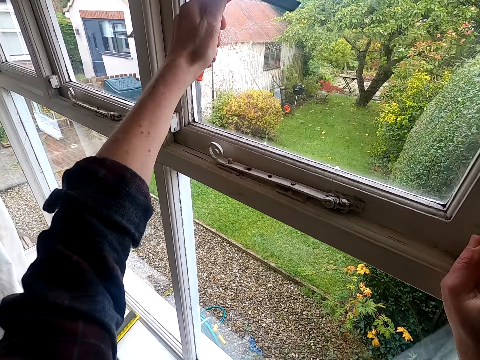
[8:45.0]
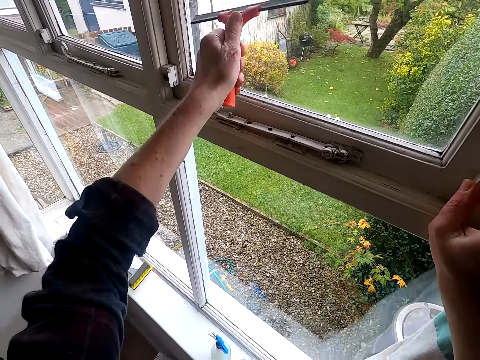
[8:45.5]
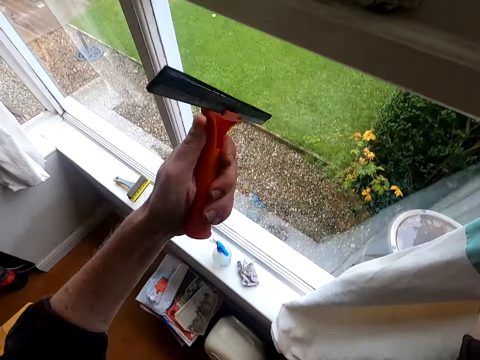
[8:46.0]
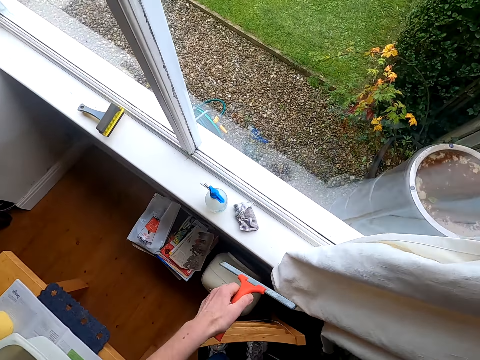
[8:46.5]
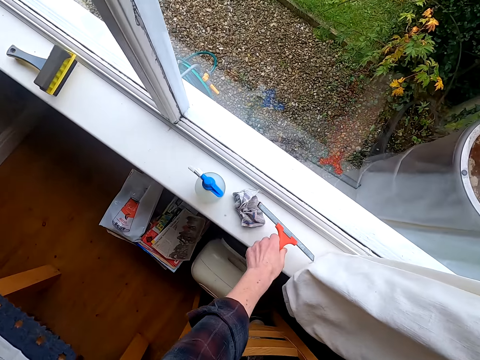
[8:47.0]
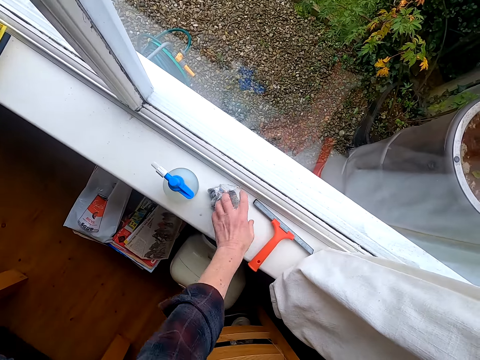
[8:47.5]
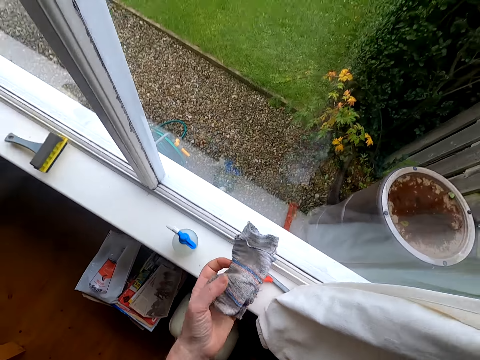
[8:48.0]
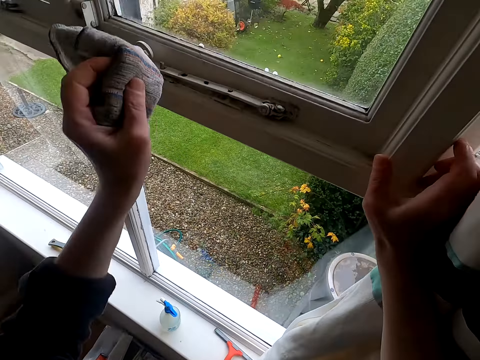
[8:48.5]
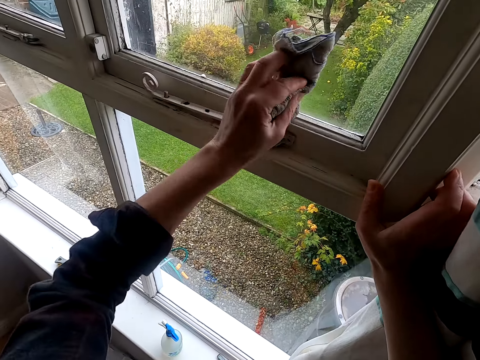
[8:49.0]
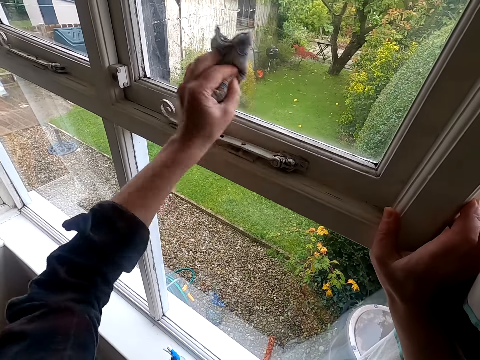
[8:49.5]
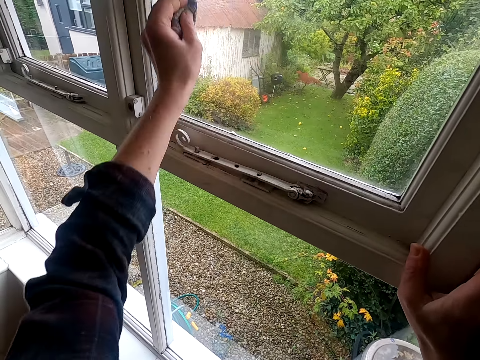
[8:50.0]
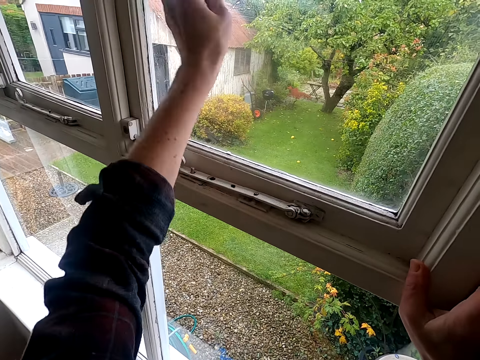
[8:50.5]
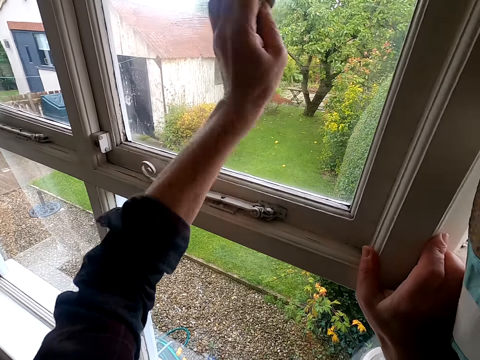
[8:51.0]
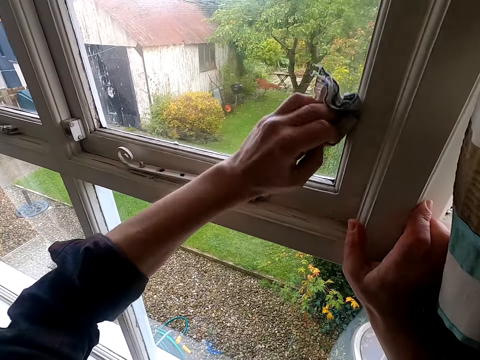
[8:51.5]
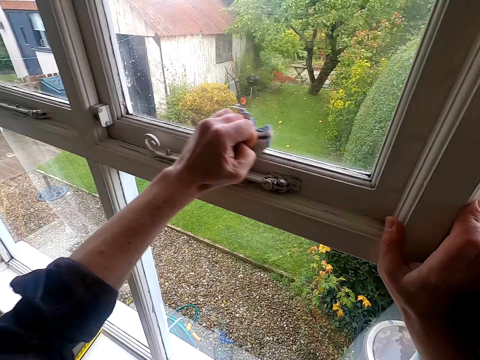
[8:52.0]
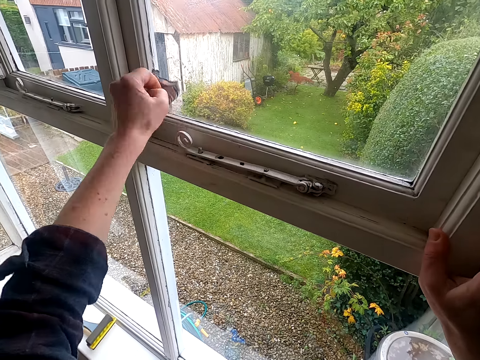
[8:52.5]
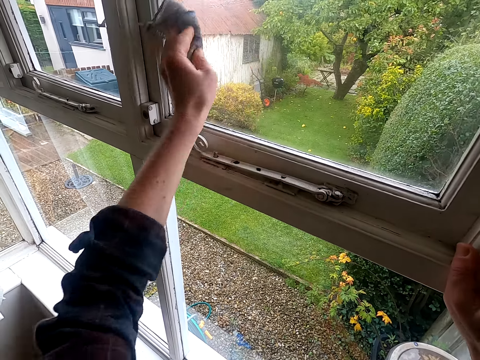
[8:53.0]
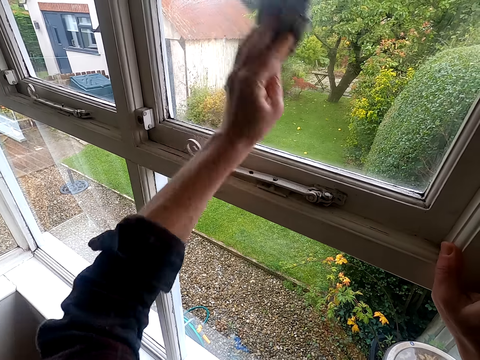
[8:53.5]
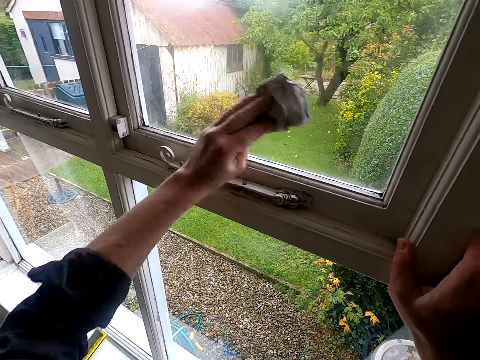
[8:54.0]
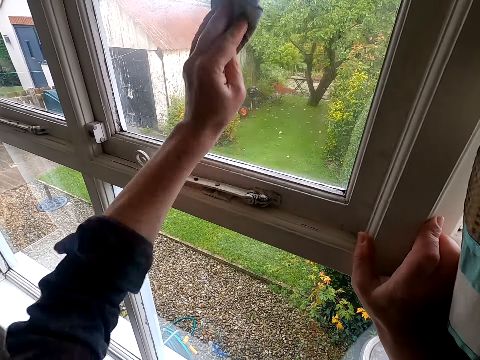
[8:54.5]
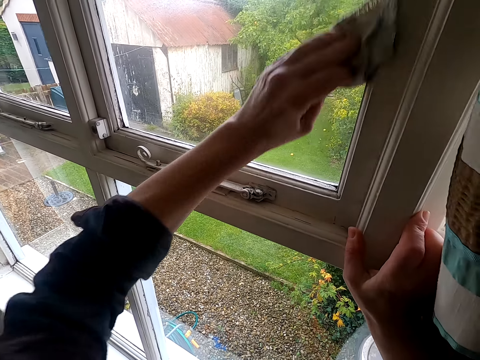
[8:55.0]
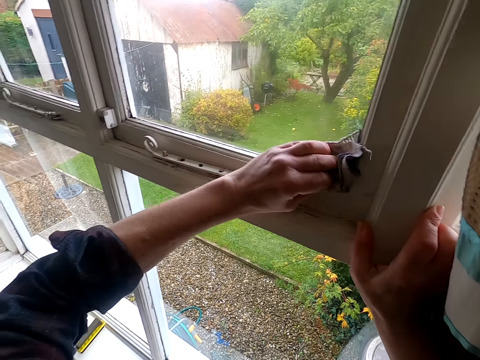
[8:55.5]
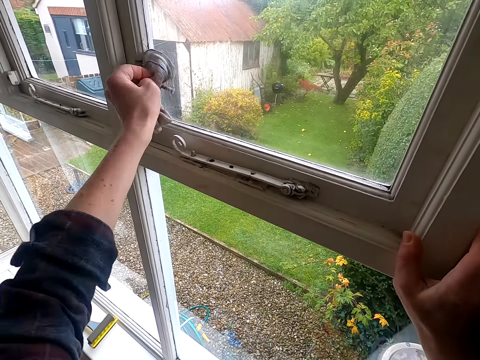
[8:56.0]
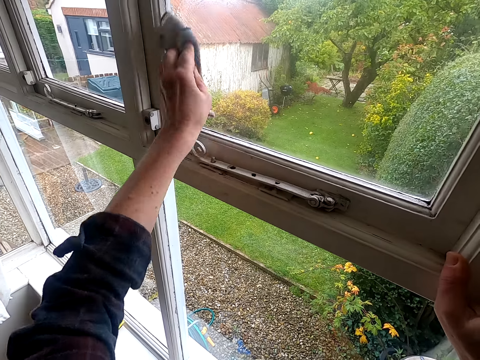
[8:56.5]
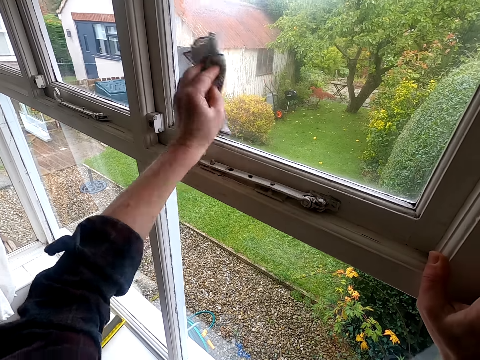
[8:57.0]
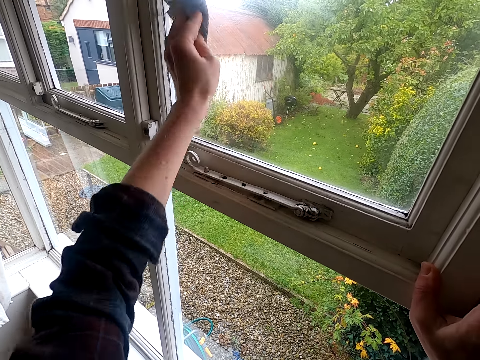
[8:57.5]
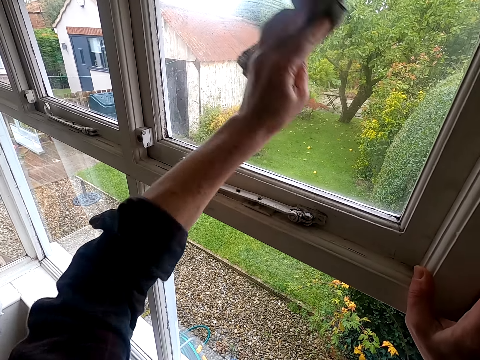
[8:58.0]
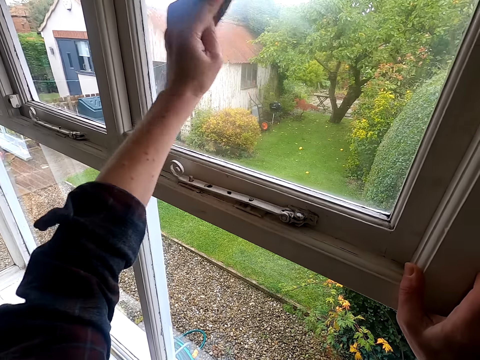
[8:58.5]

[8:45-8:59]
The camera wearer puts down a squeegee on a window. They pick up a kitchen towel from the window. They hold the cloth. They wipe the cloth. They wipe the window glass with the kitchen towel. They wipe the window with a rag.

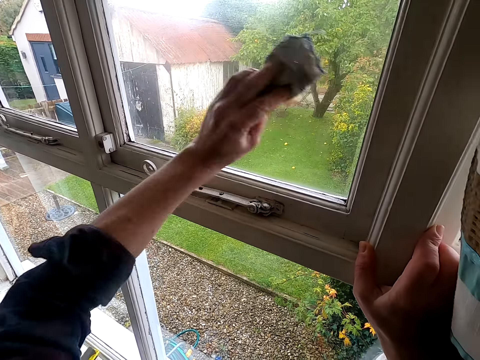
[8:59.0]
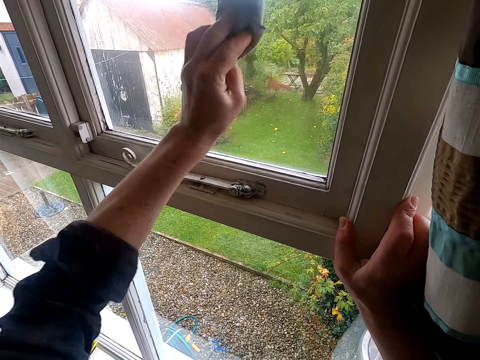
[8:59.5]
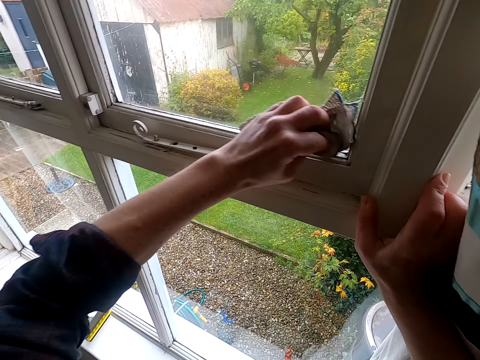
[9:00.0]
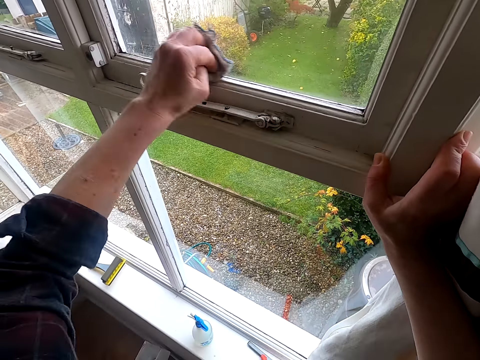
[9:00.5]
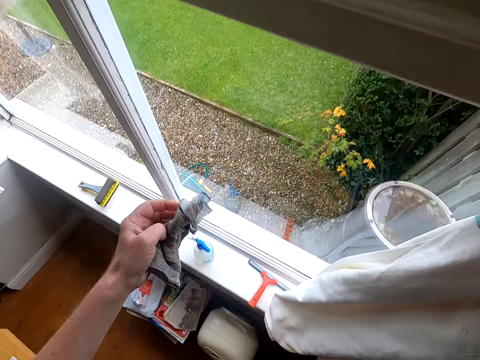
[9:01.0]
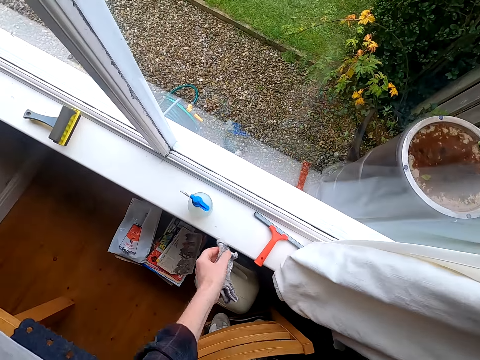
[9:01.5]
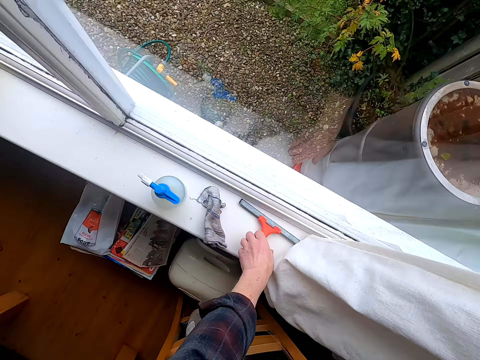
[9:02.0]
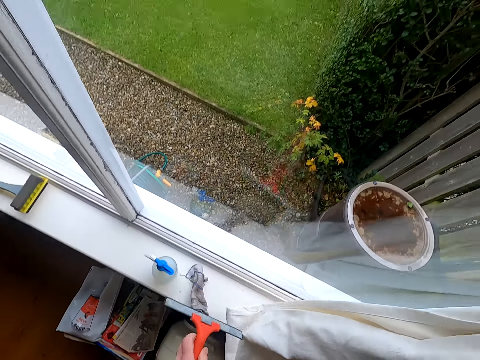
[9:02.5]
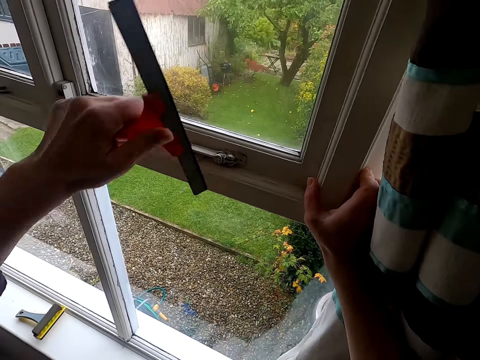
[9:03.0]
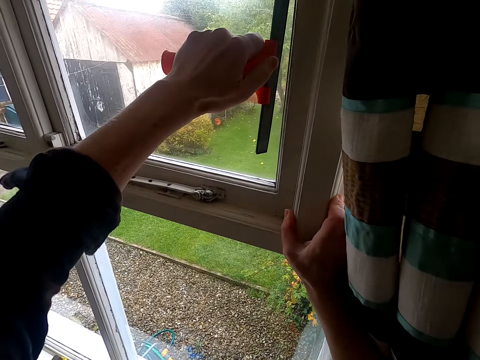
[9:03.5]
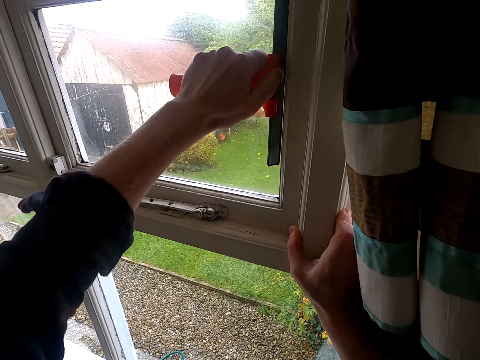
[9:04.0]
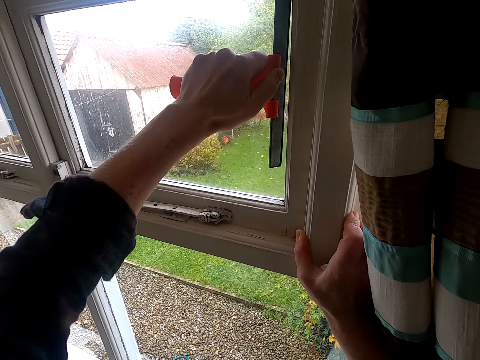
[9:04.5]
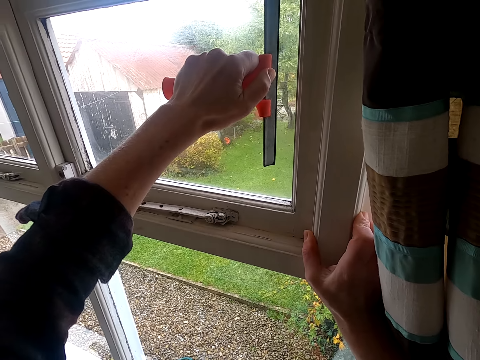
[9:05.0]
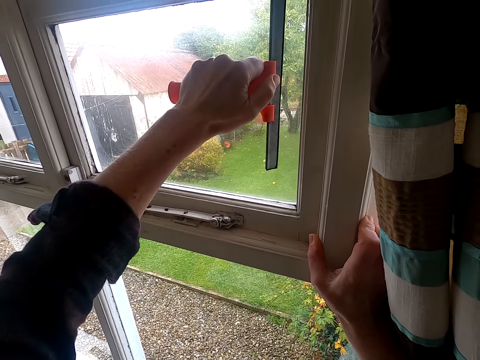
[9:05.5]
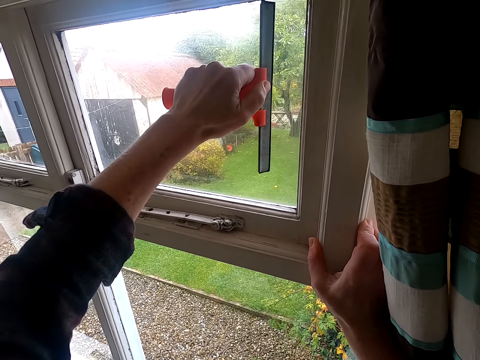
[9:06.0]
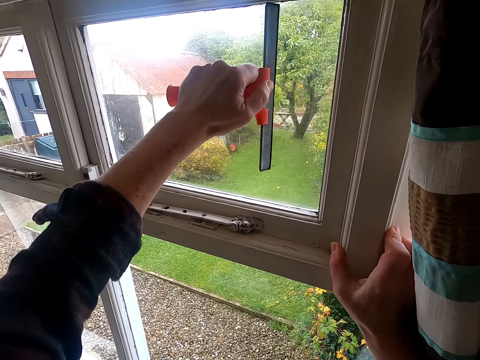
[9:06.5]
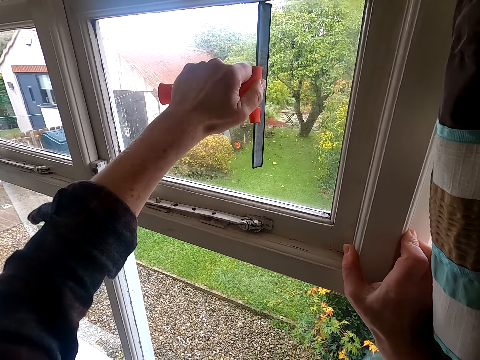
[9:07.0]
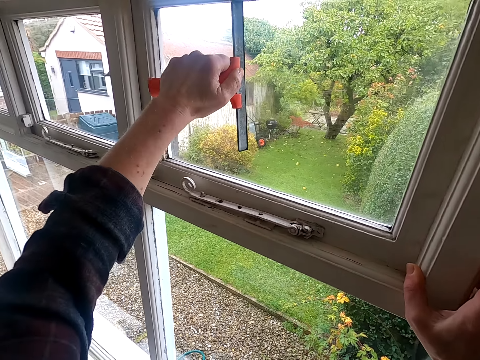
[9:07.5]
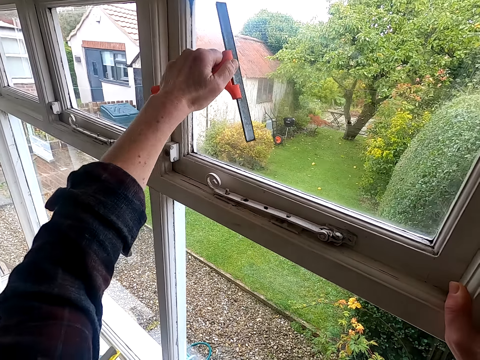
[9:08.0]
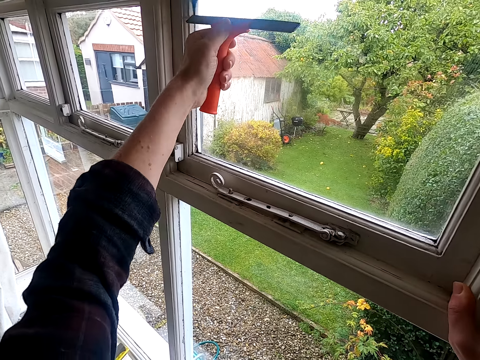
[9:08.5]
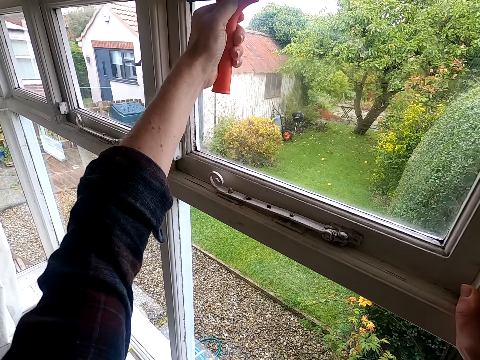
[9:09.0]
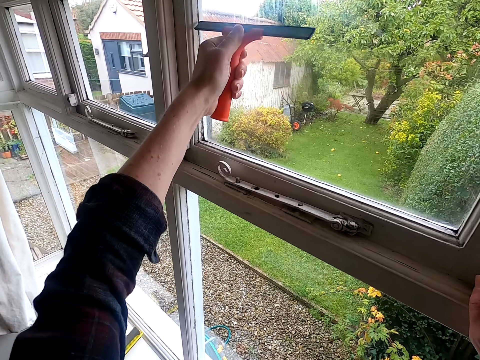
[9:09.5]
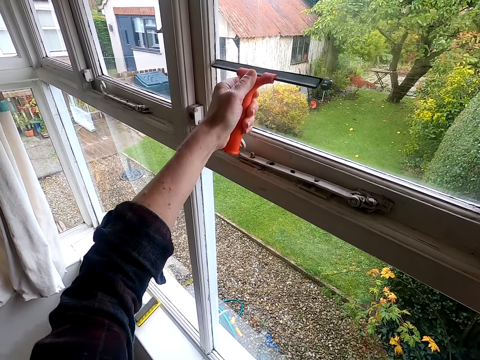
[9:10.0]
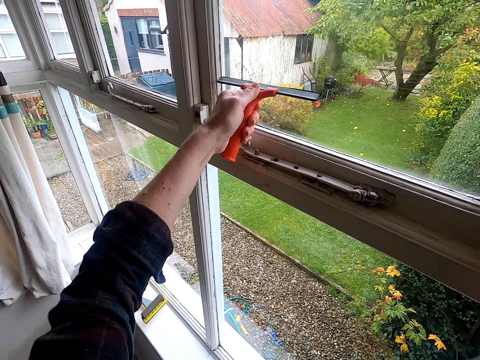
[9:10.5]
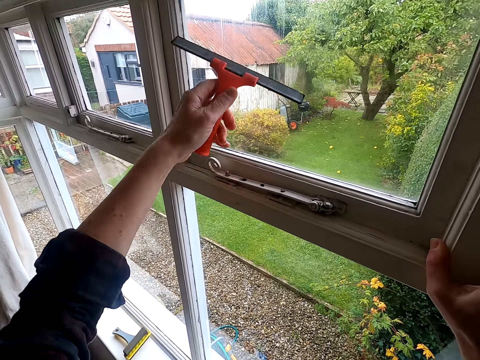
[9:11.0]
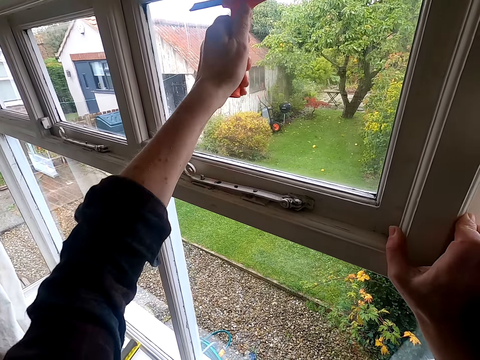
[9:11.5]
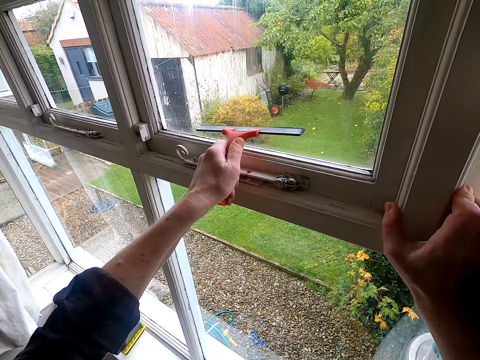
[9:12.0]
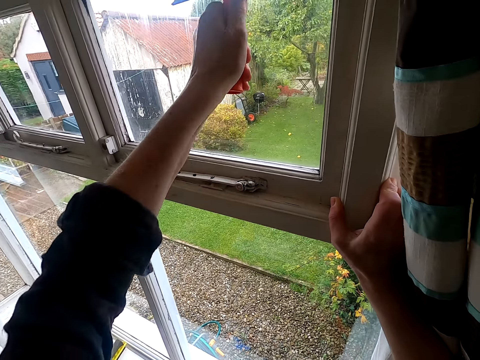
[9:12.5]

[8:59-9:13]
The camera wearer puts down a kitchen towel on a window. They pick up a squeegee from the window. They wipe water on the window with the squeegee.
